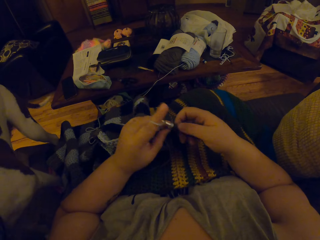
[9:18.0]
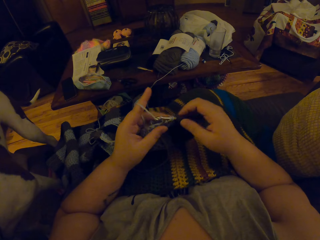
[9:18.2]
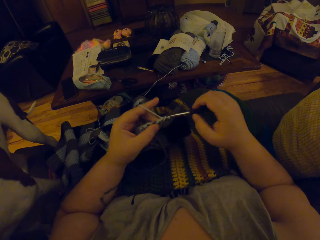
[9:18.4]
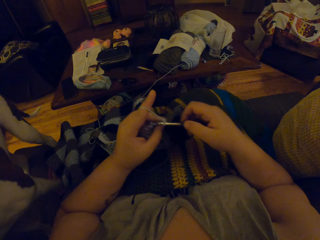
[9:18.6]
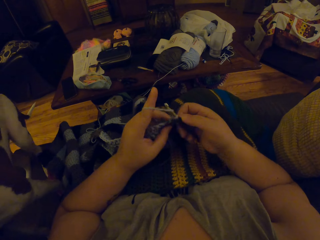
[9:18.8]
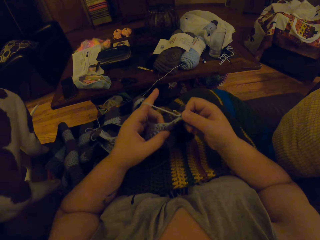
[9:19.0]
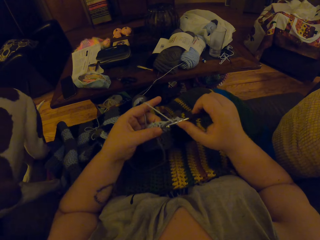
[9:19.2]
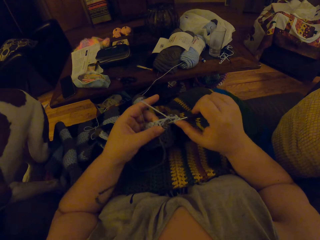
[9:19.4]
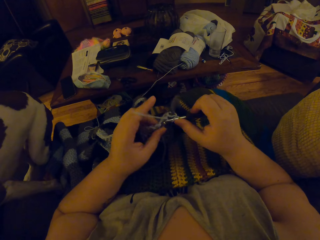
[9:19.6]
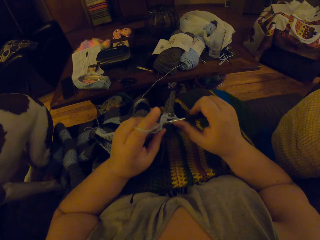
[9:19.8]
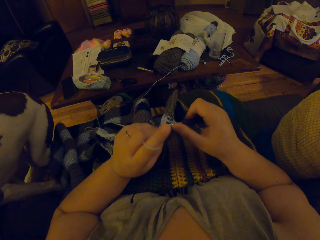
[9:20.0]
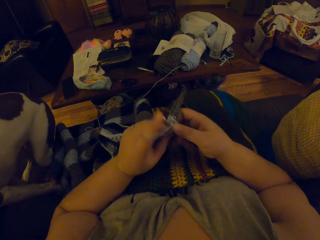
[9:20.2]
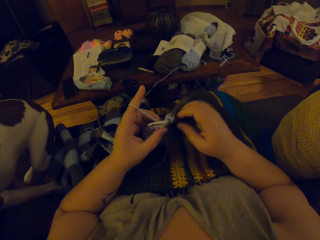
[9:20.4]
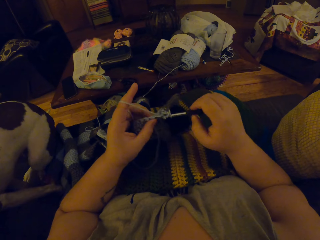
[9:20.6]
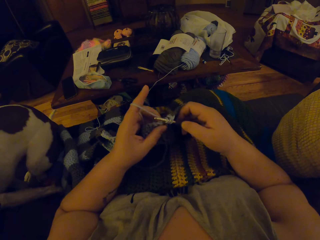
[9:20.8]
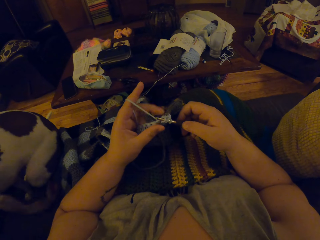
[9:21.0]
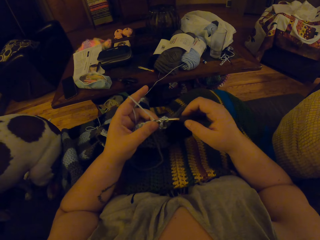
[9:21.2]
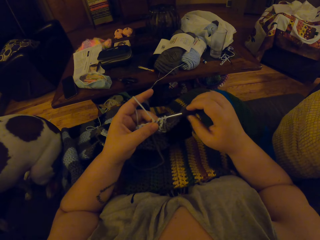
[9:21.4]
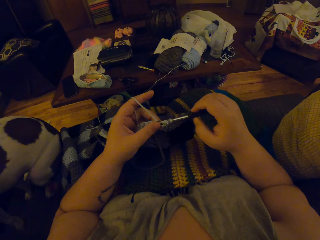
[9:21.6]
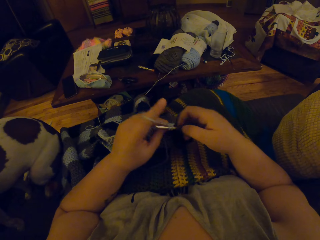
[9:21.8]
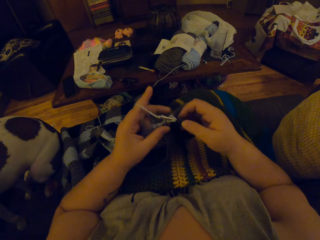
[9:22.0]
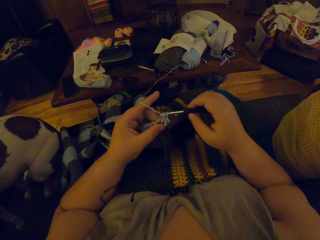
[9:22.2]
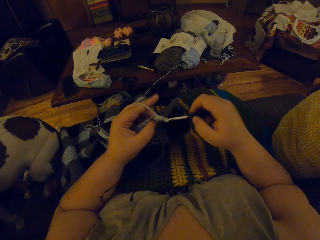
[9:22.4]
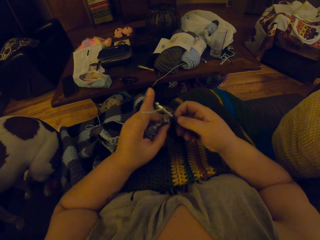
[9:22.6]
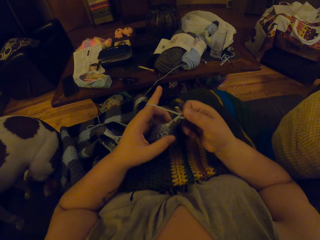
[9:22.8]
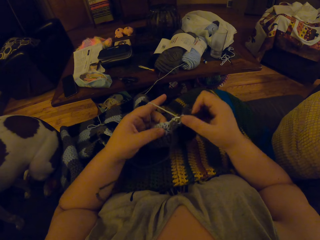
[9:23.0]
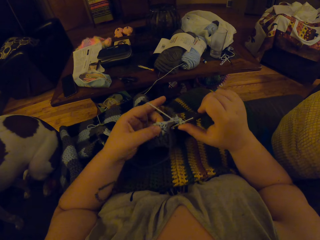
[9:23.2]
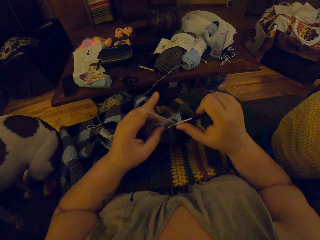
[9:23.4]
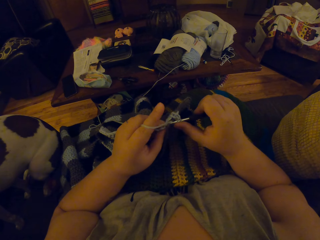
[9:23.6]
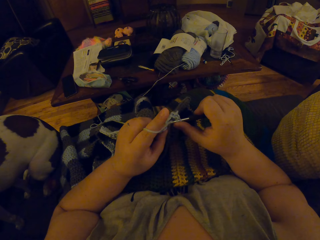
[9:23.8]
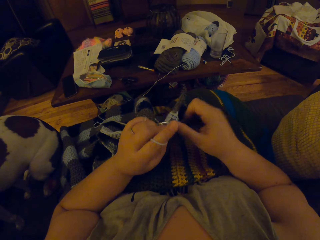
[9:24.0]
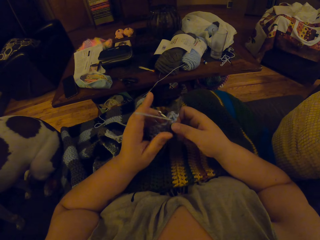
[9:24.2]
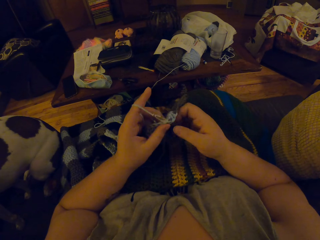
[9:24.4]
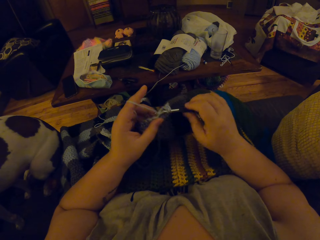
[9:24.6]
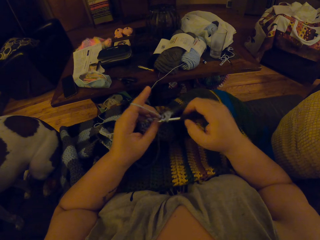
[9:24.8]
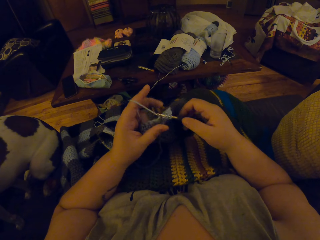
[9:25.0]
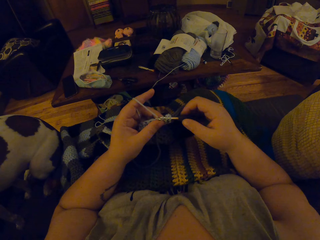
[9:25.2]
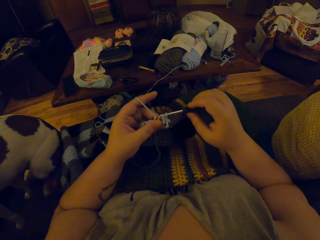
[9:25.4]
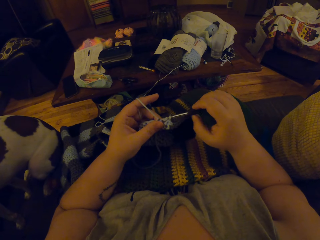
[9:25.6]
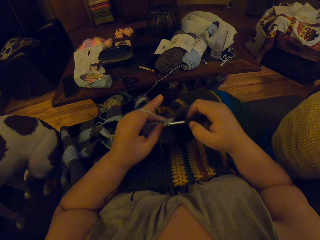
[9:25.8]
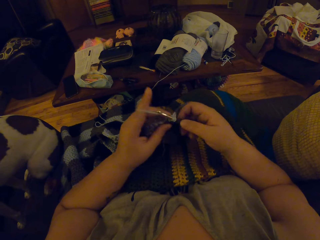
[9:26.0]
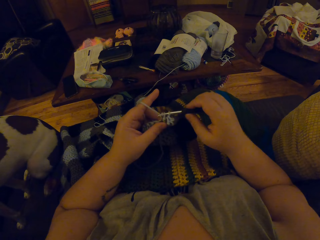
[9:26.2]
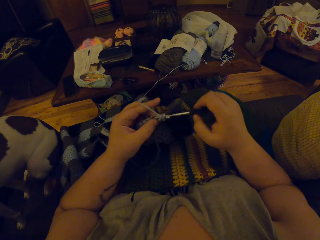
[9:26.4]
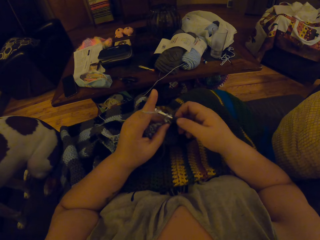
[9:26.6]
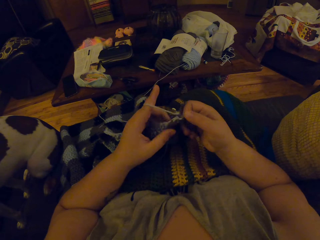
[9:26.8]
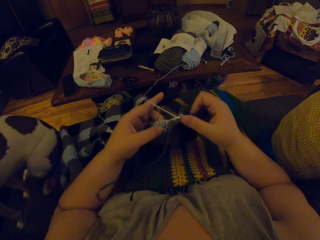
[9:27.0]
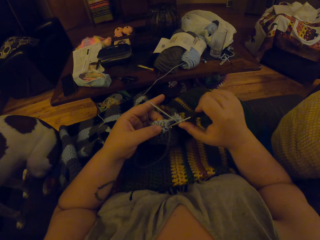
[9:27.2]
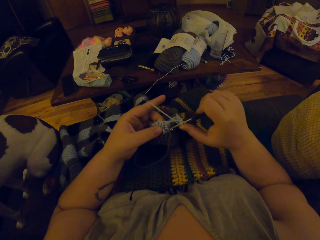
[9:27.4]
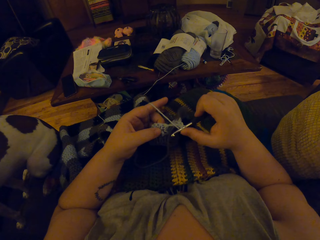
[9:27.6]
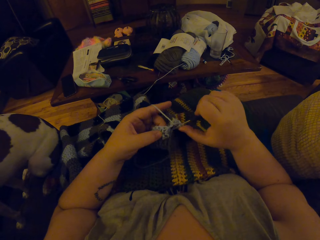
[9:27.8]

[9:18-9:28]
The dog crouches on the couch by the left side of the camera wearer.

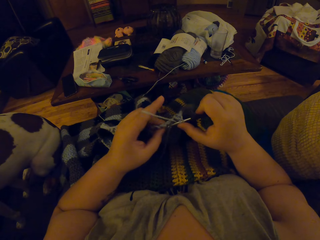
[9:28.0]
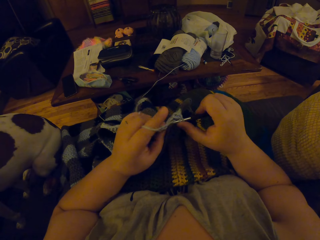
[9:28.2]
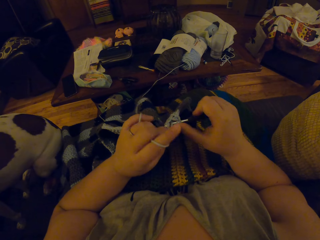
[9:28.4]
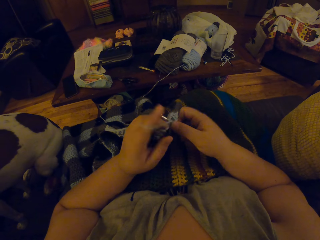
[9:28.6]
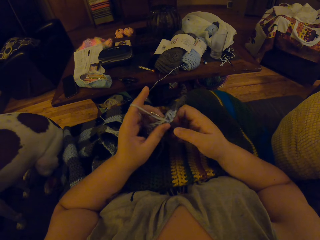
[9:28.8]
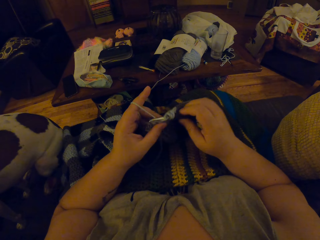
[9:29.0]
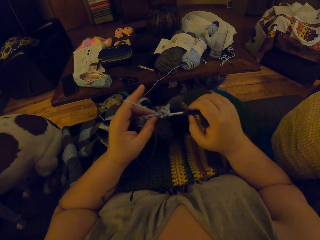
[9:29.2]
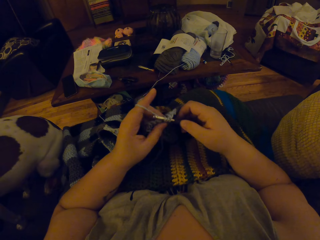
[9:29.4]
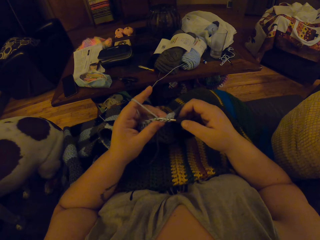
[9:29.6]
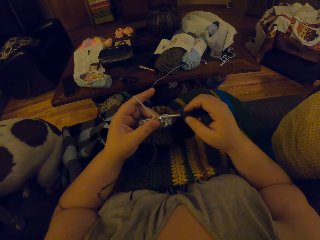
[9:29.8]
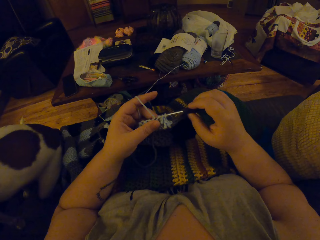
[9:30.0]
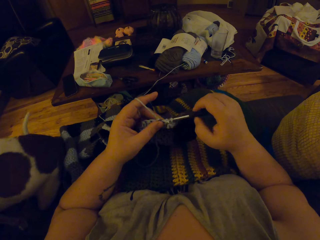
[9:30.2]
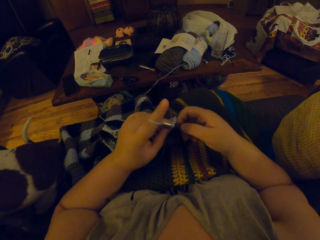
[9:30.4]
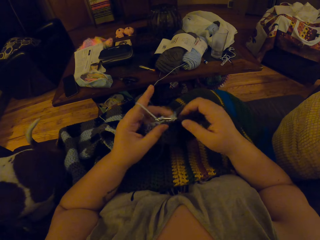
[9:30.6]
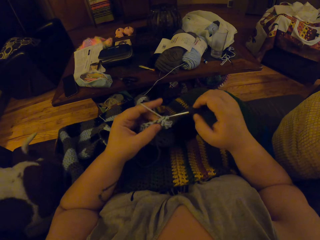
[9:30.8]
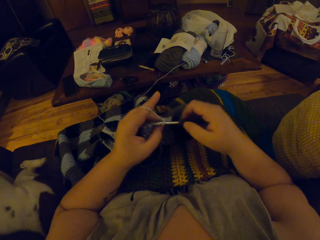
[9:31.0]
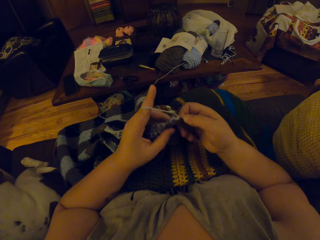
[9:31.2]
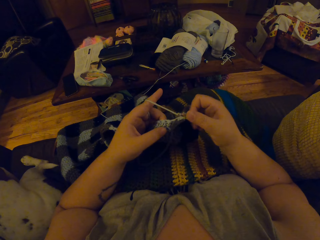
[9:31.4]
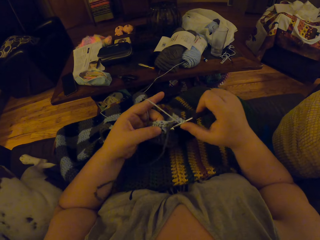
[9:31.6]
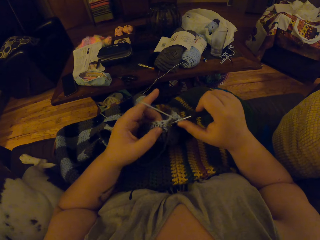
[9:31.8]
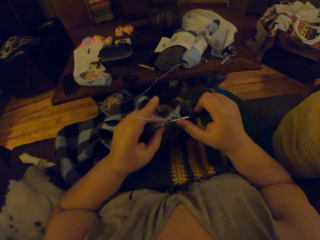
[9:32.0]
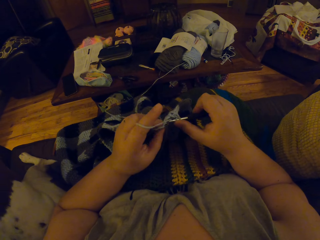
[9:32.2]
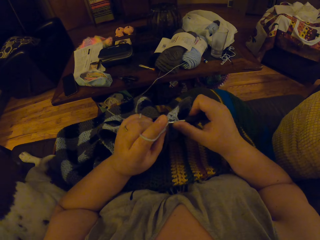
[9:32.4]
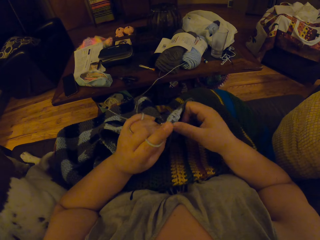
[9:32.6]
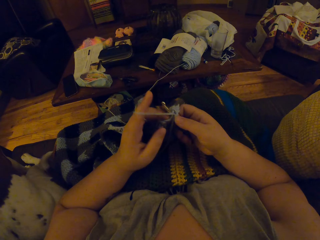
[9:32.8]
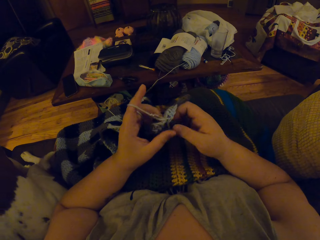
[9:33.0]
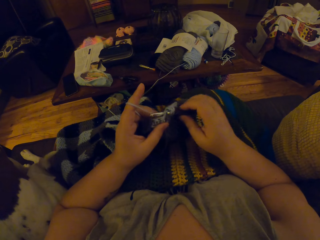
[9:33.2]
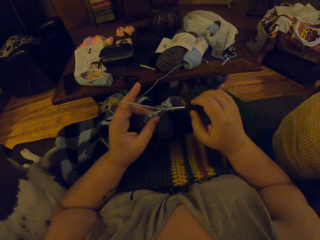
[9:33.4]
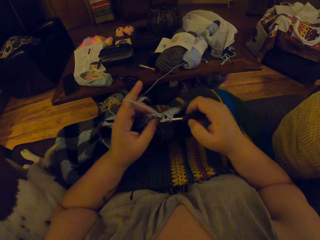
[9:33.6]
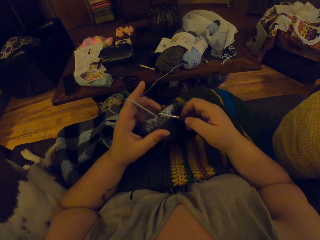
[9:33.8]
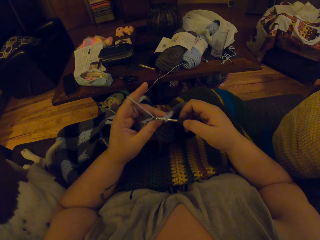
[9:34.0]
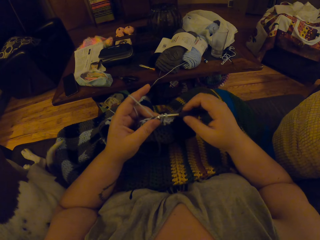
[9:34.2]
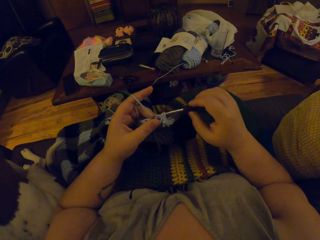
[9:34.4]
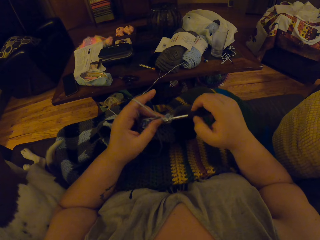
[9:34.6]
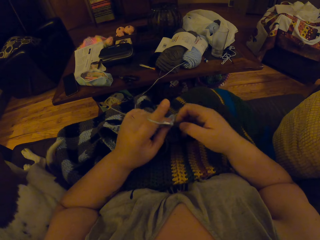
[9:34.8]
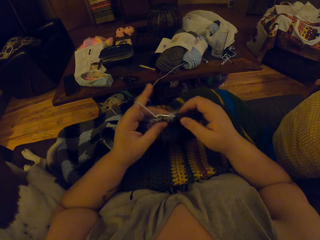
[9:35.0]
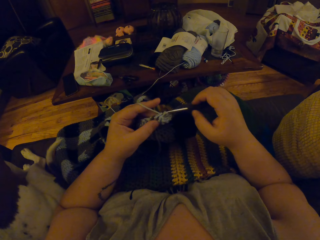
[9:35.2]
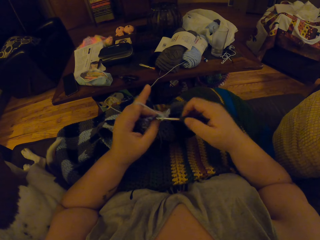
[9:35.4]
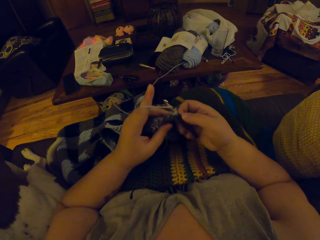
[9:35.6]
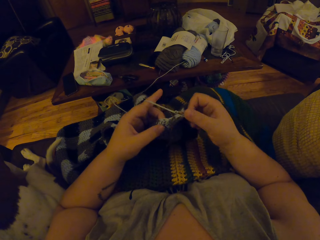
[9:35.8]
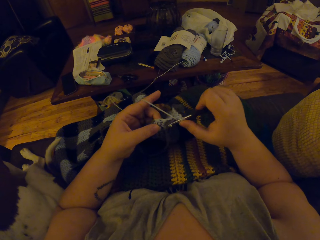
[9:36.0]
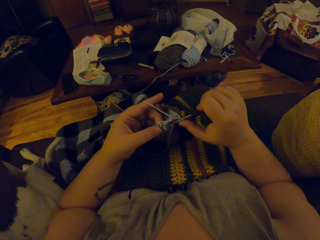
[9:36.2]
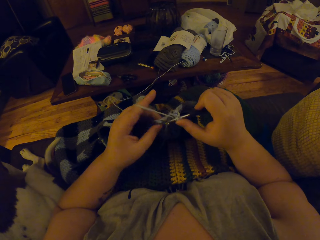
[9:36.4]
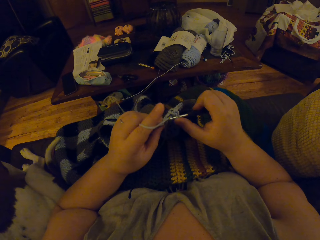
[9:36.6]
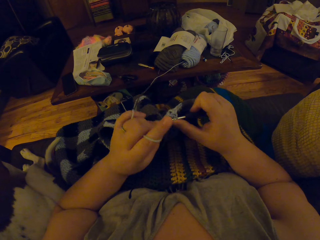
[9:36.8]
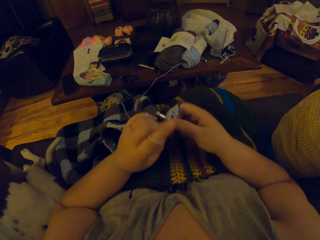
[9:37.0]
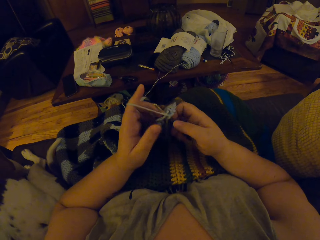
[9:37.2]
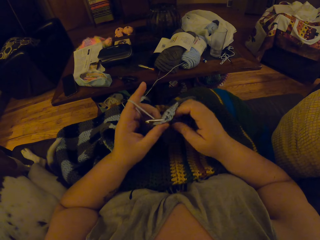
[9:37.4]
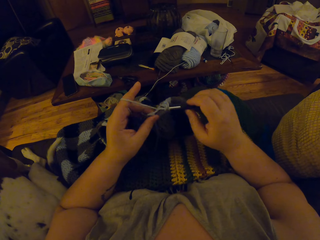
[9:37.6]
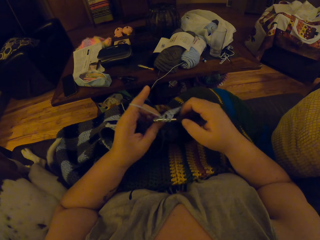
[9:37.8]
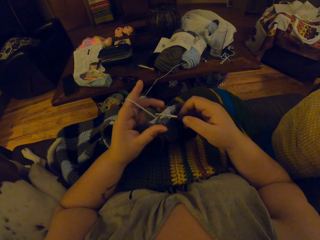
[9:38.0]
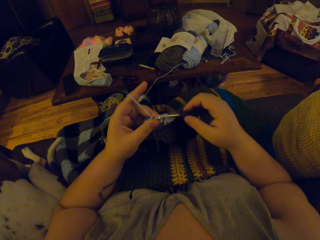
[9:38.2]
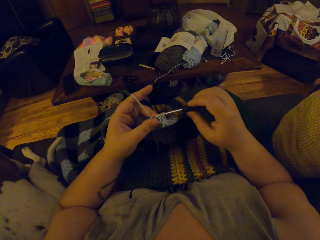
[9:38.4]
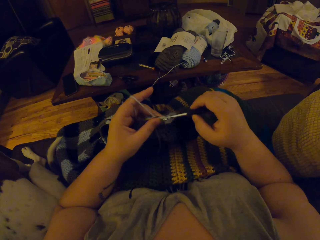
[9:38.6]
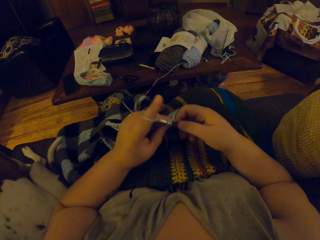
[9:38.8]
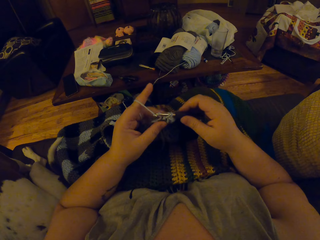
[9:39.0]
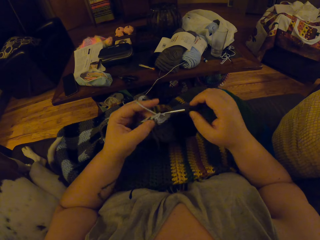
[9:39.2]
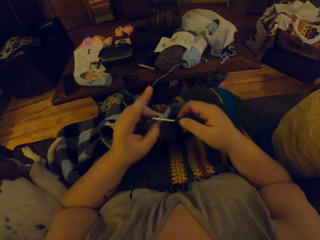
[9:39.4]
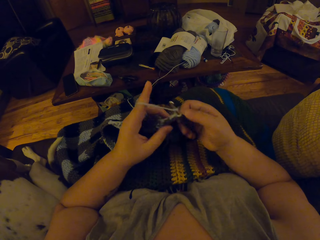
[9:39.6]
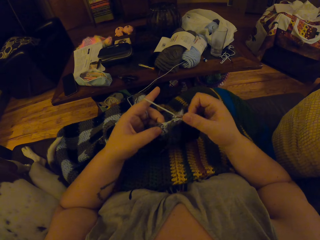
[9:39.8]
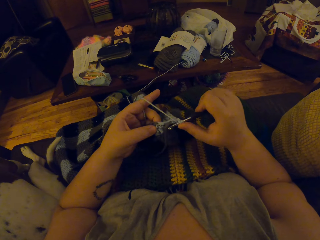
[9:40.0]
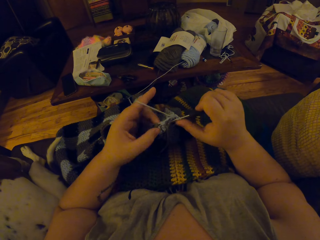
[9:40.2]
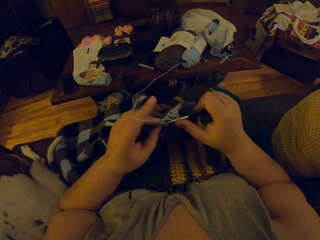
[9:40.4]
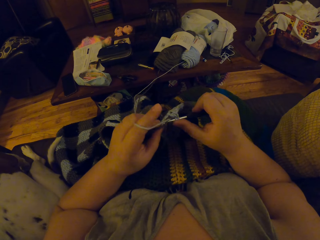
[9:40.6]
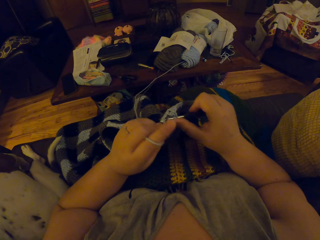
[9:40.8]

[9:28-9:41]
The dog sits on the couch by the left side of the camera wearer.
